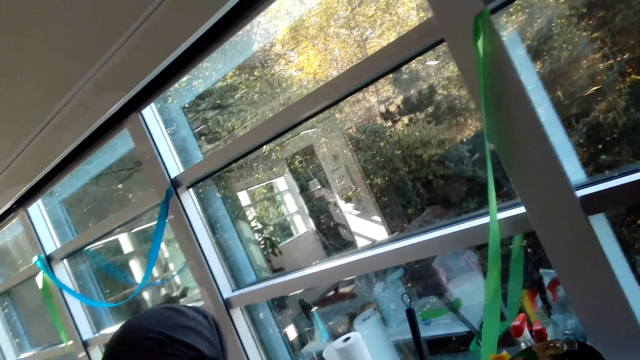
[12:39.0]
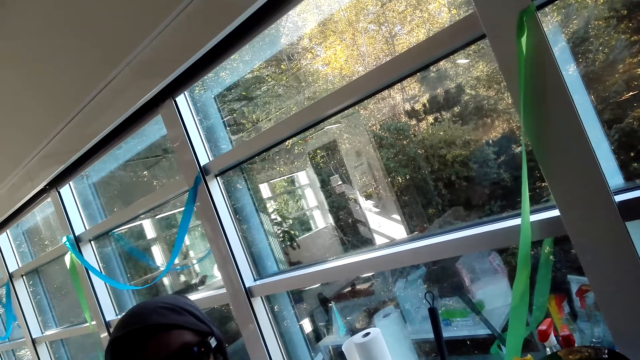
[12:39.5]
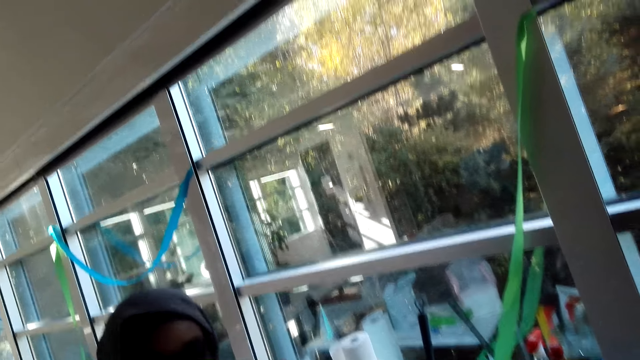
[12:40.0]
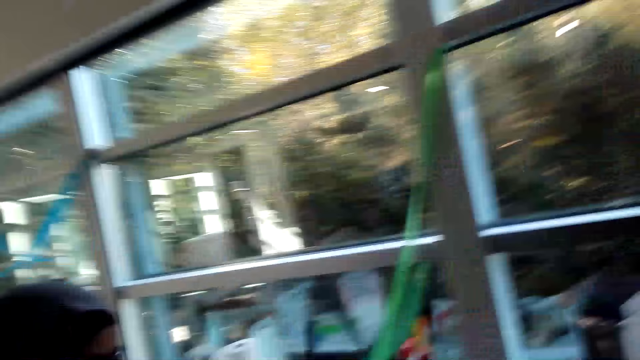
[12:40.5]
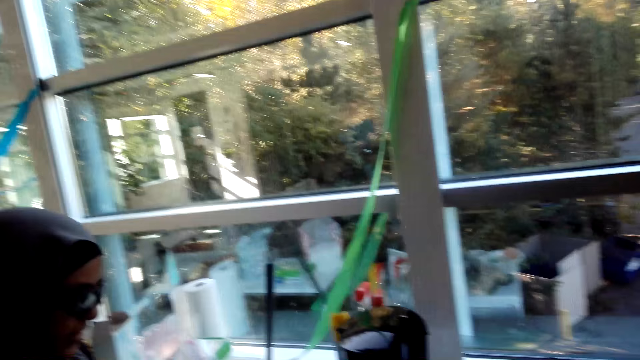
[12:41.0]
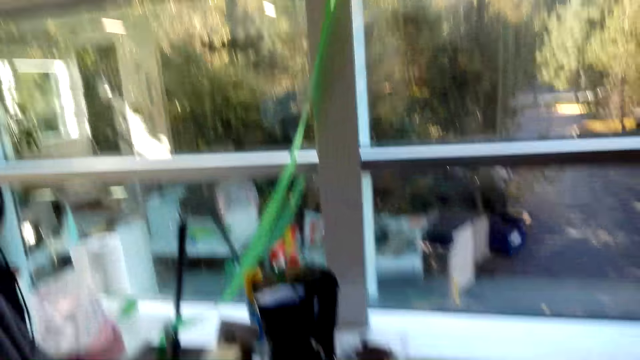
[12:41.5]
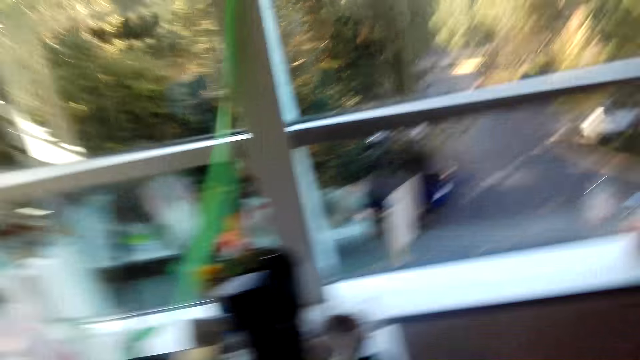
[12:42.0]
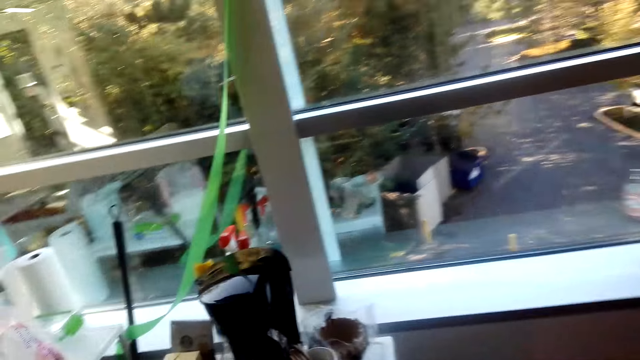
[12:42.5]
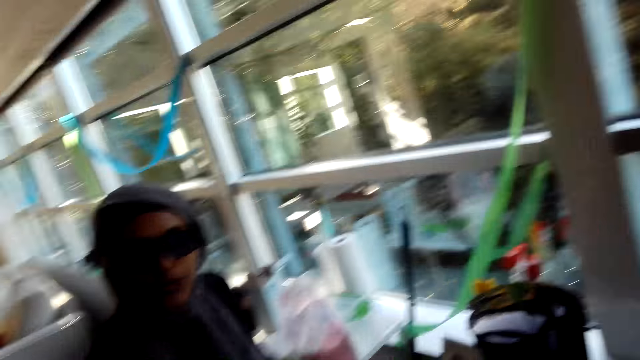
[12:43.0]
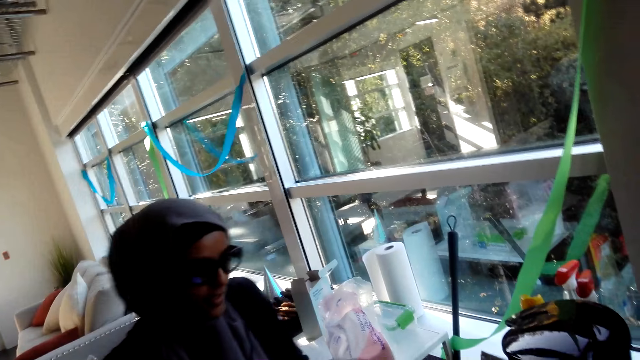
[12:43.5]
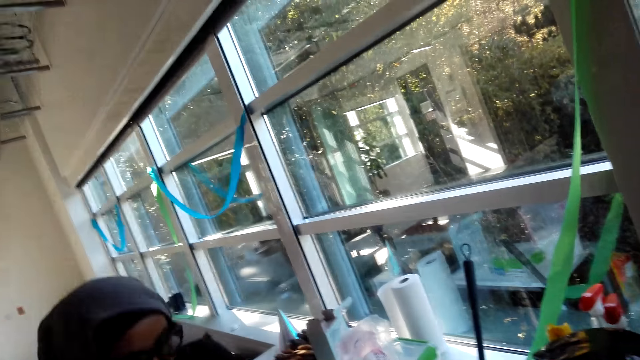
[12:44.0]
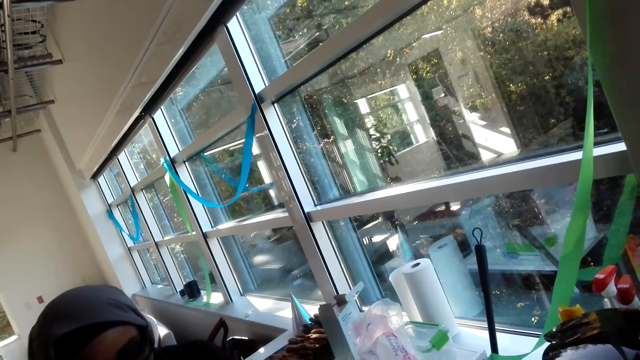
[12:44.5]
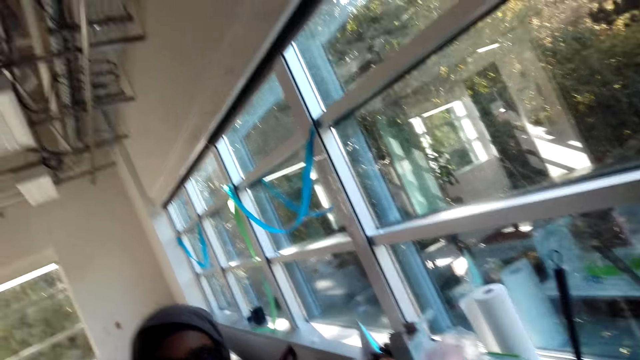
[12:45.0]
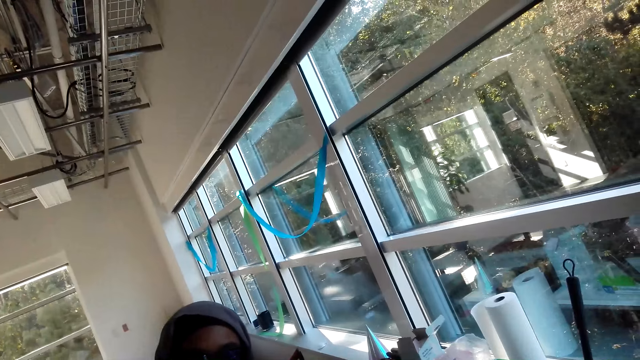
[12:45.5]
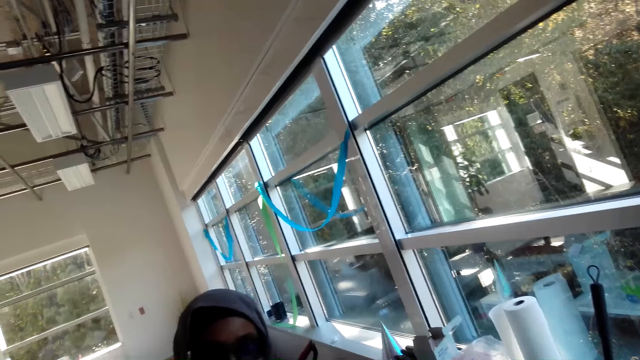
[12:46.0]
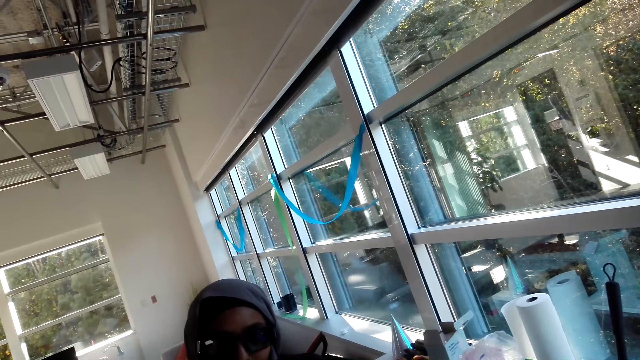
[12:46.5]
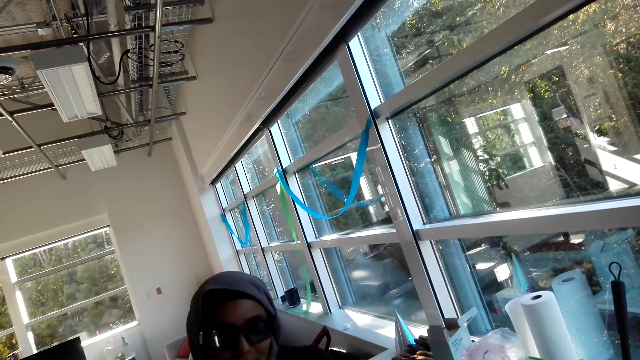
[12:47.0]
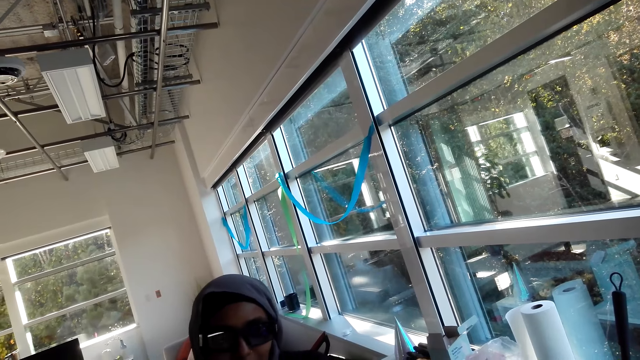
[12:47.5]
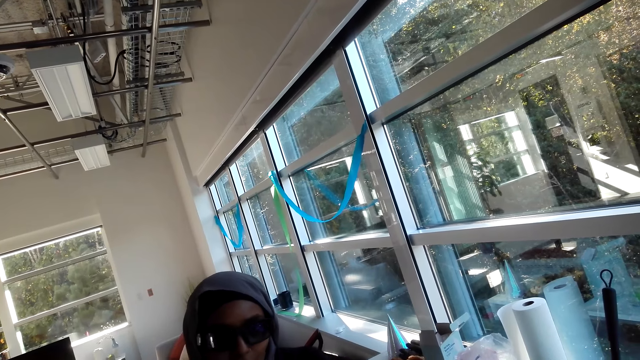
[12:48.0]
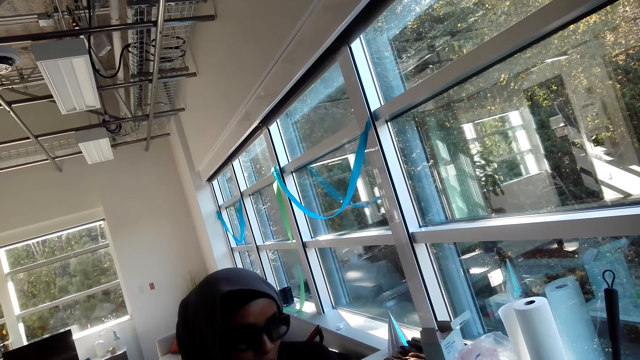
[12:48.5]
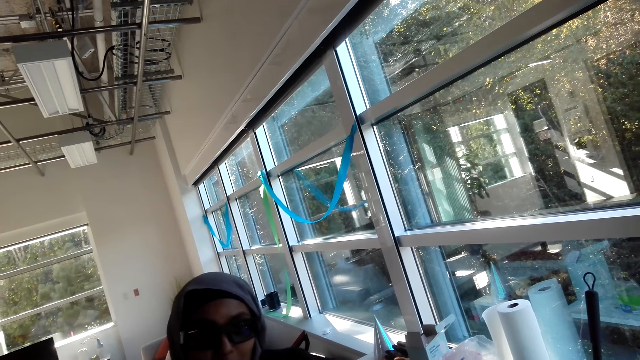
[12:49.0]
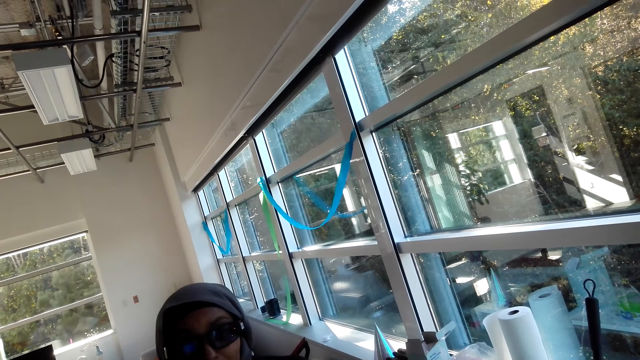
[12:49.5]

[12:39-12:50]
A lady talks to the camera wearer.

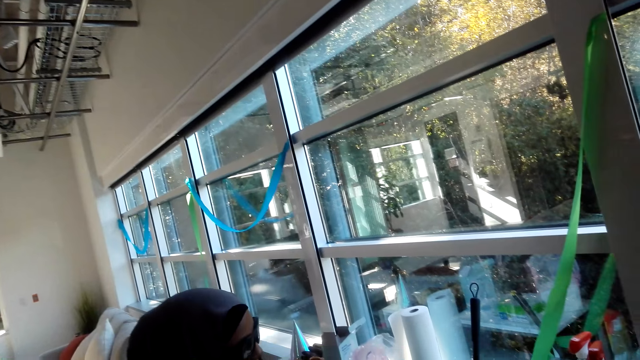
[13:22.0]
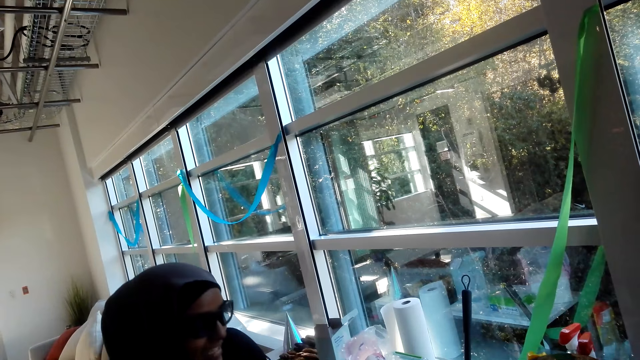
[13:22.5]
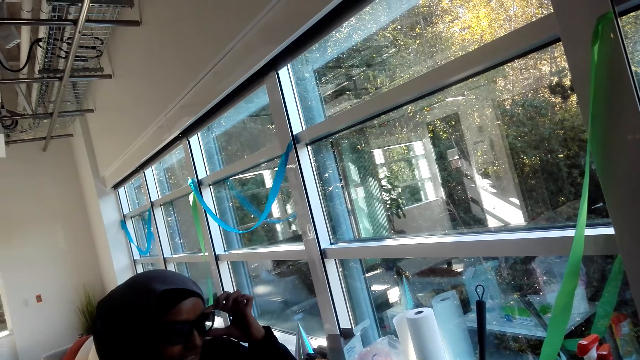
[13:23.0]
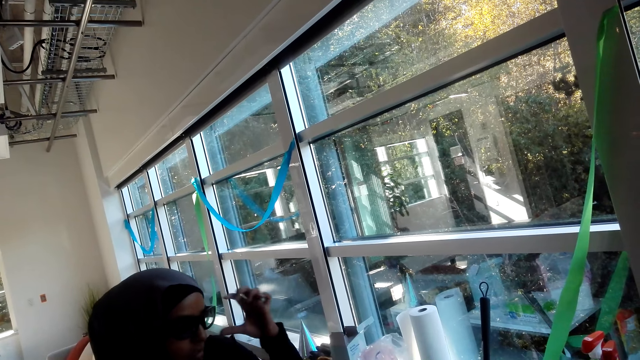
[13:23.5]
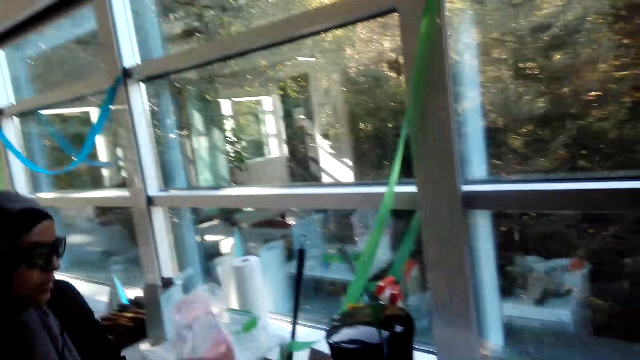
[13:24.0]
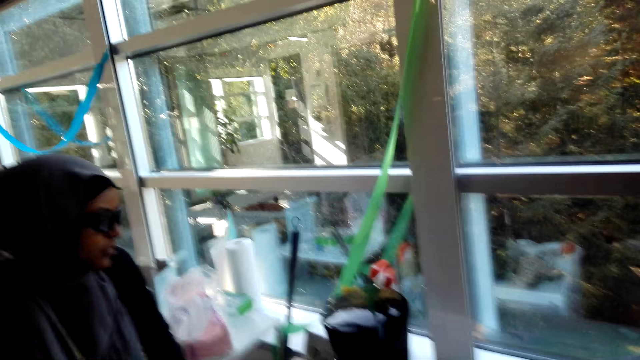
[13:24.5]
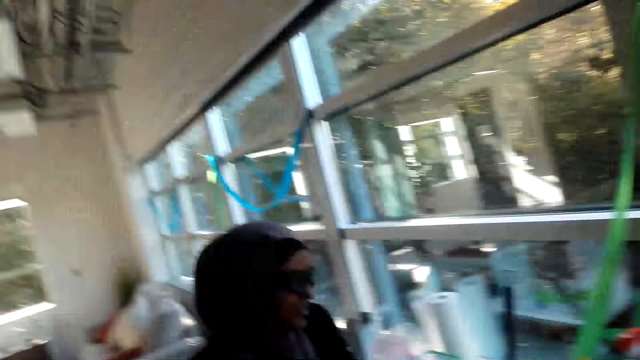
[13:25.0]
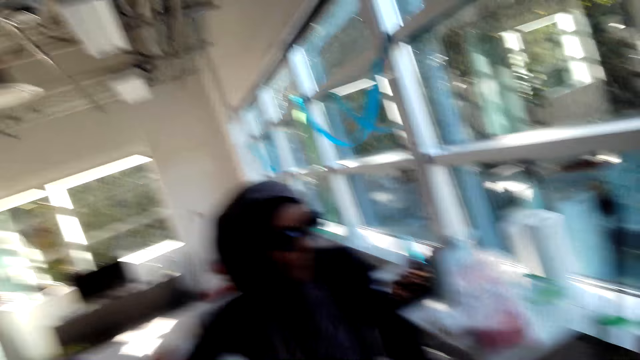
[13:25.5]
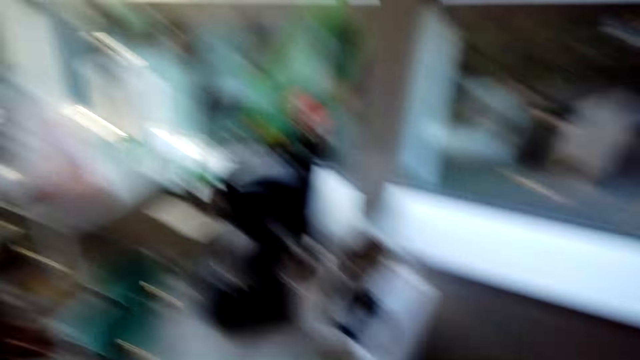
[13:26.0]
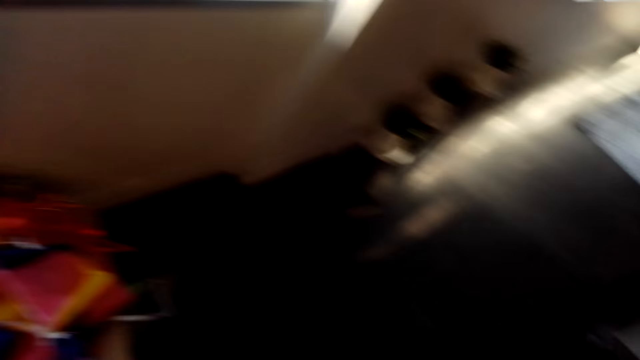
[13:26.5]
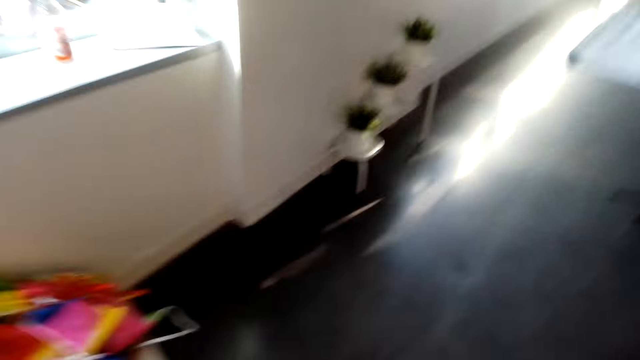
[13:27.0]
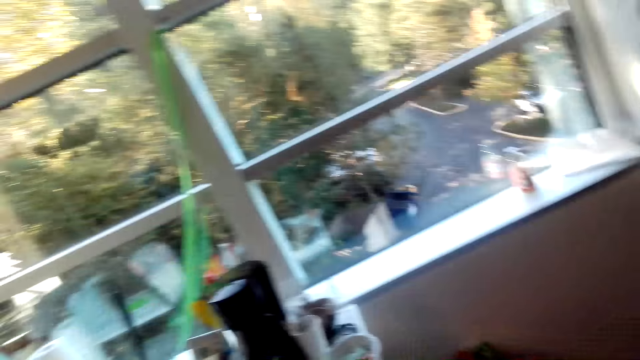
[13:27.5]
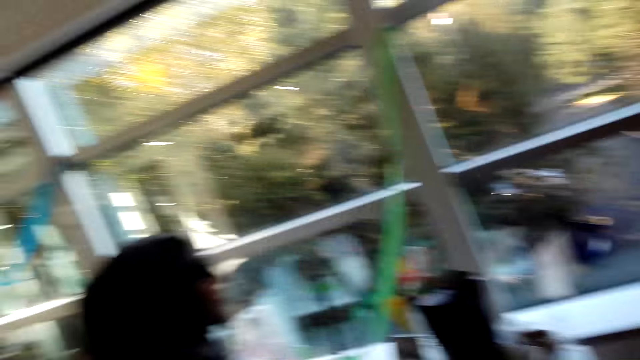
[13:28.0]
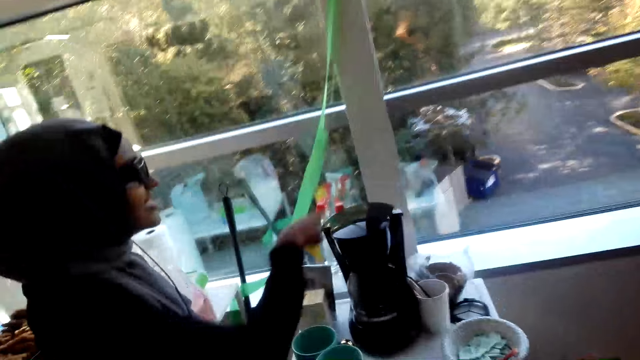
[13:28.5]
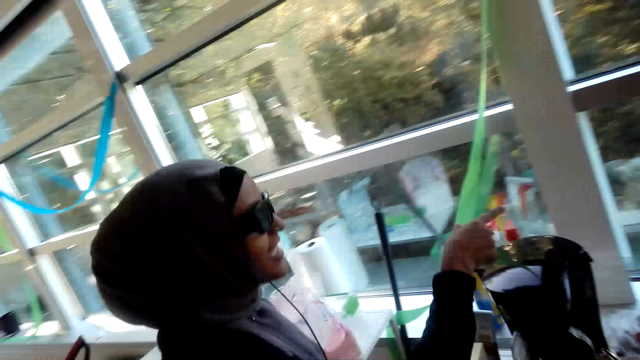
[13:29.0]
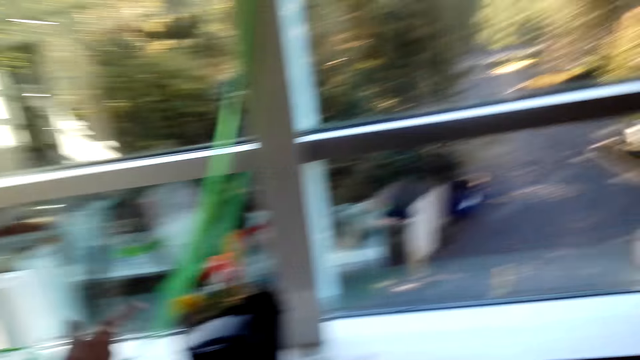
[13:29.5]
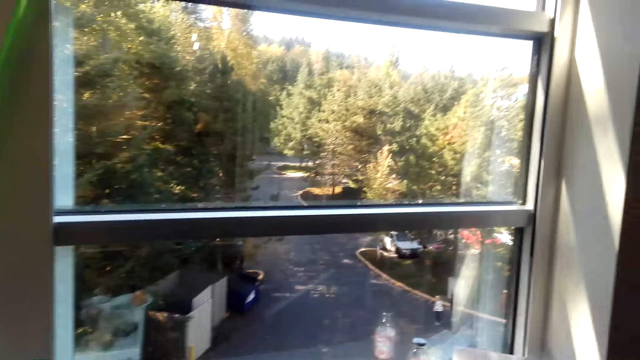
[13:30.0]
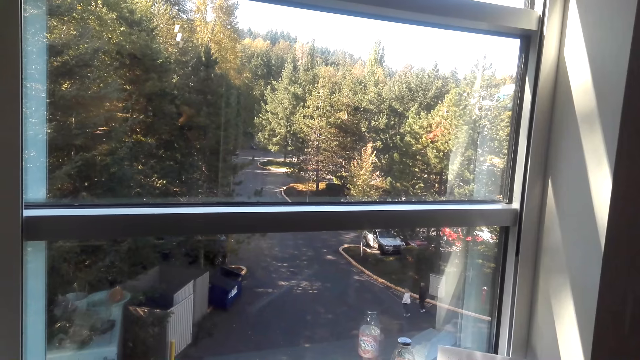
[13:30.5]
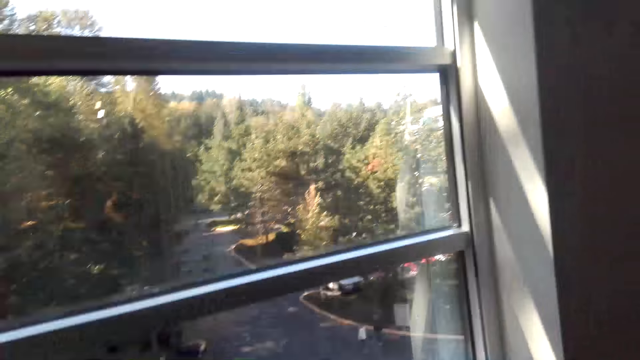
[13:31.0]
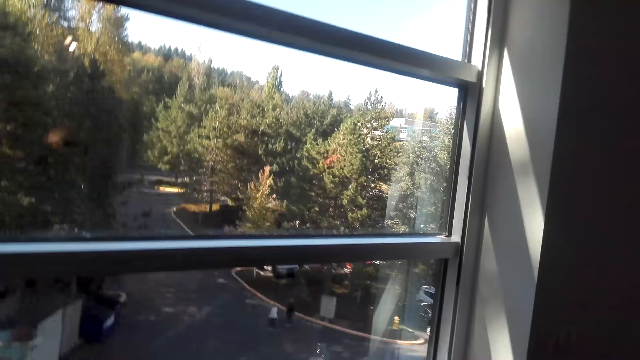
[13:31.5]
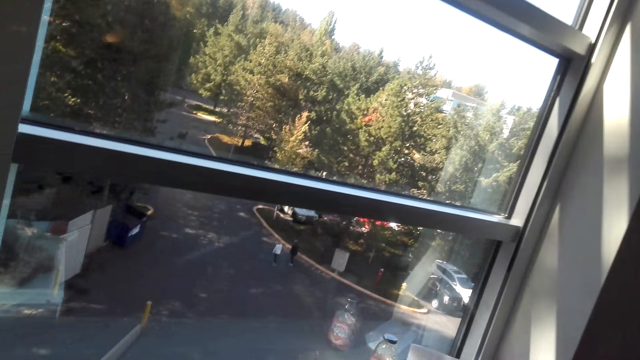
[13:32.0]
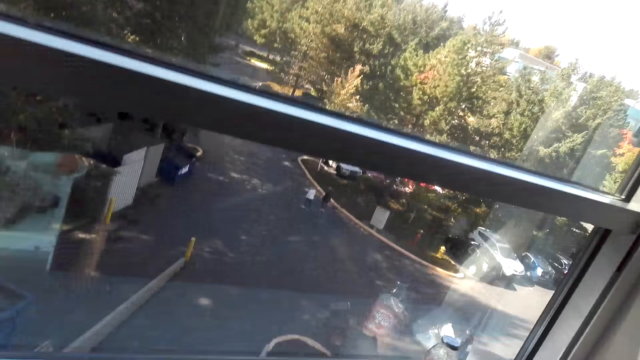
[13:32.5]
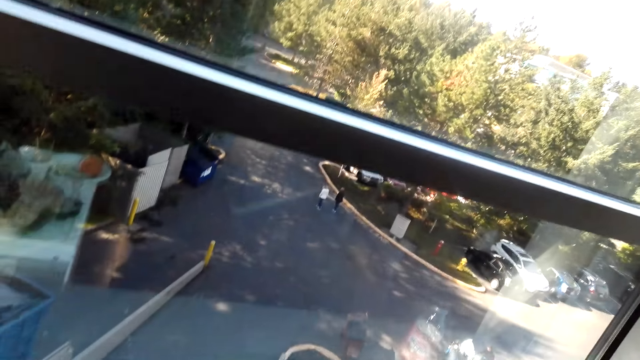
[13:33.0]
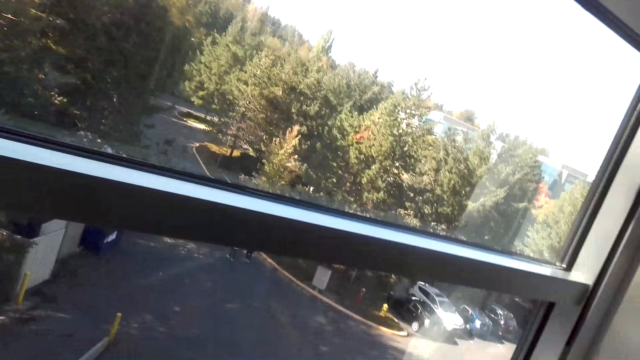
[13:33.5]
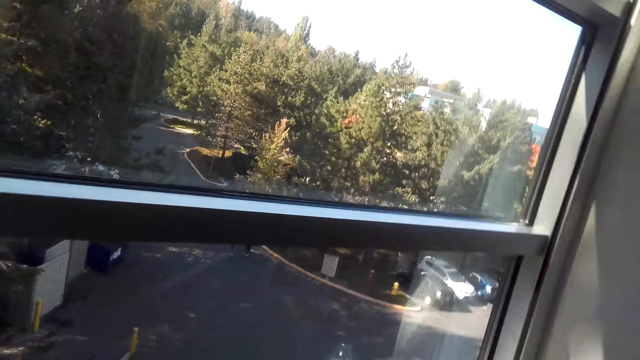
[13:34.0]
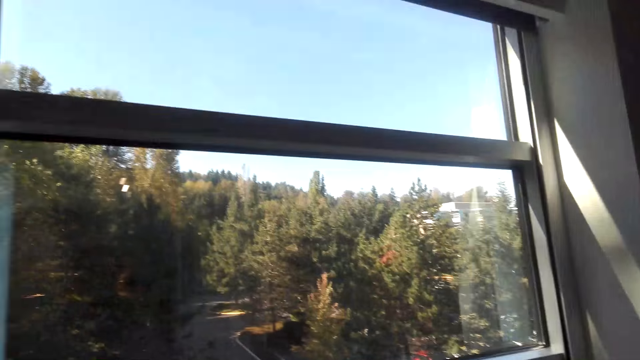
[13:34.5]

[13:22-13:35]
A lady holds specs. The camera wearer laughs and looks around. The lady points at a direction. The camera wearer looks around.
